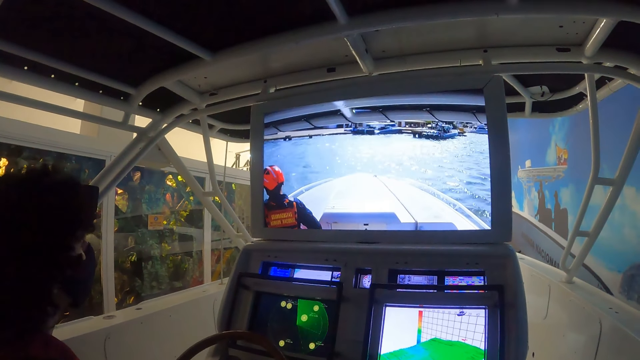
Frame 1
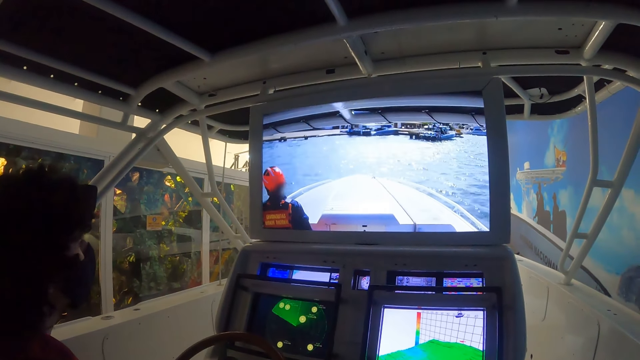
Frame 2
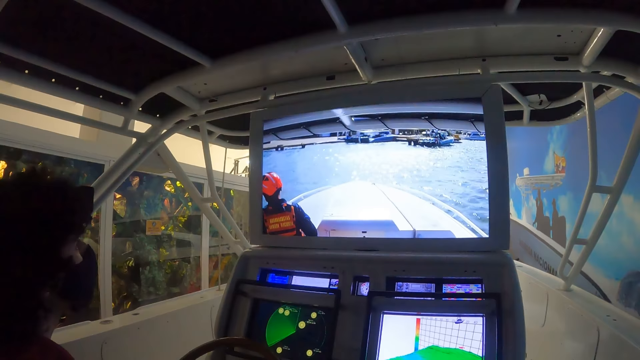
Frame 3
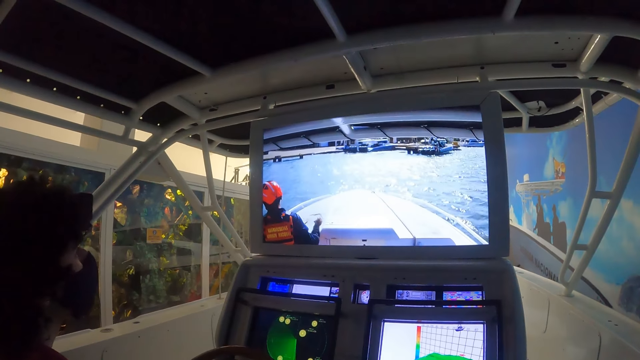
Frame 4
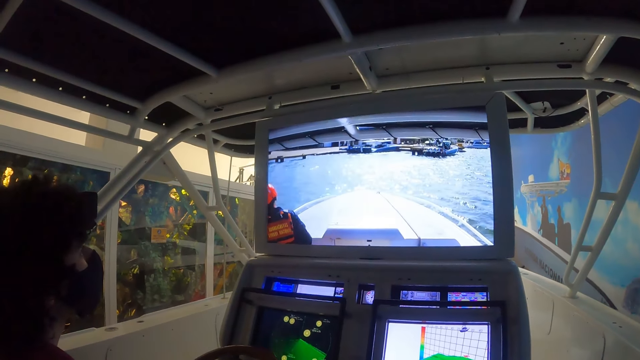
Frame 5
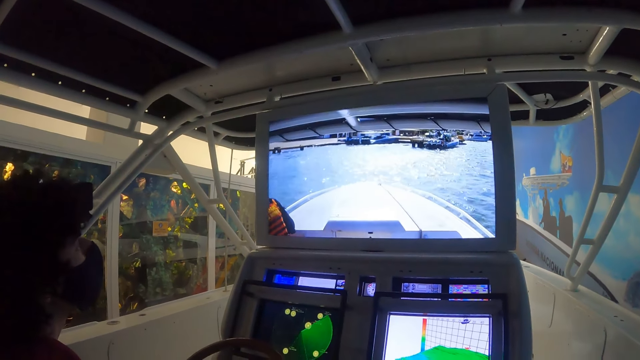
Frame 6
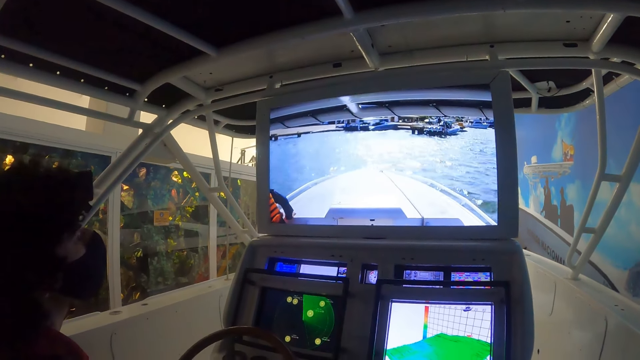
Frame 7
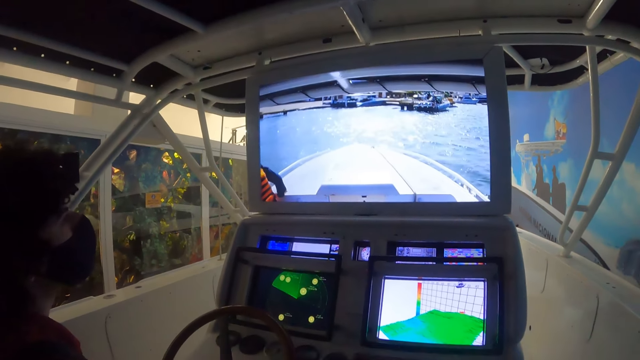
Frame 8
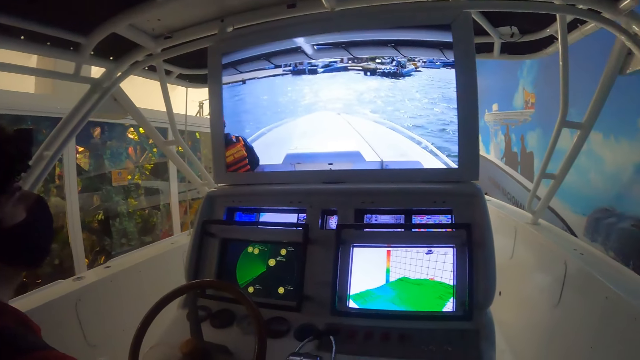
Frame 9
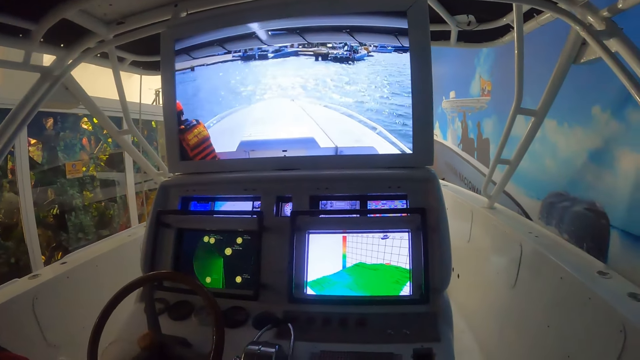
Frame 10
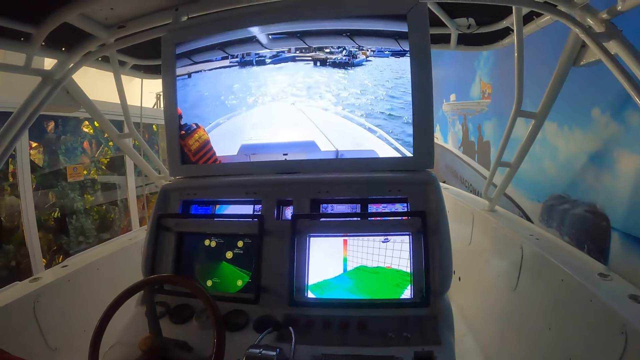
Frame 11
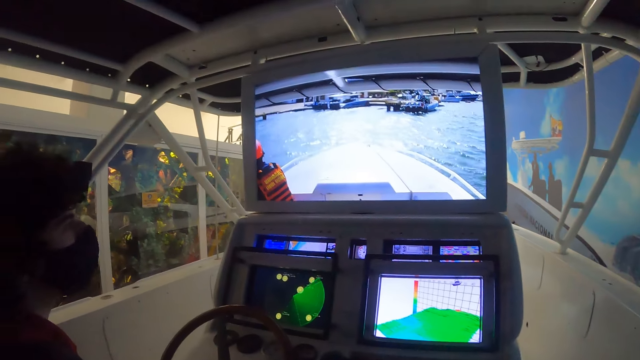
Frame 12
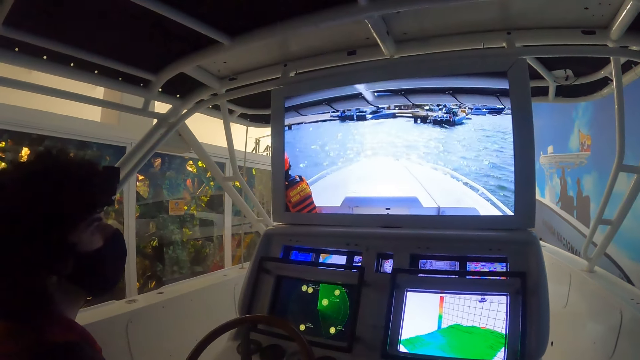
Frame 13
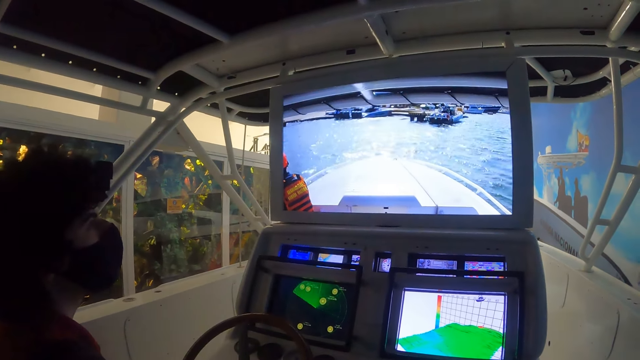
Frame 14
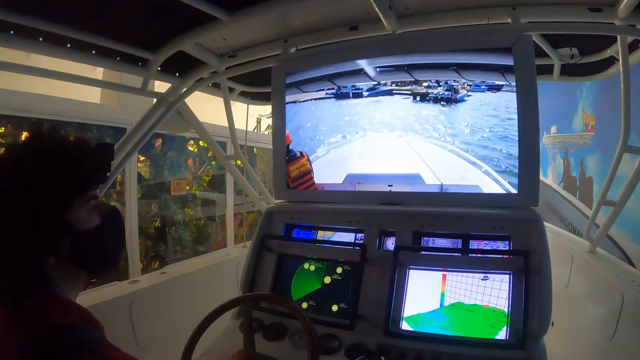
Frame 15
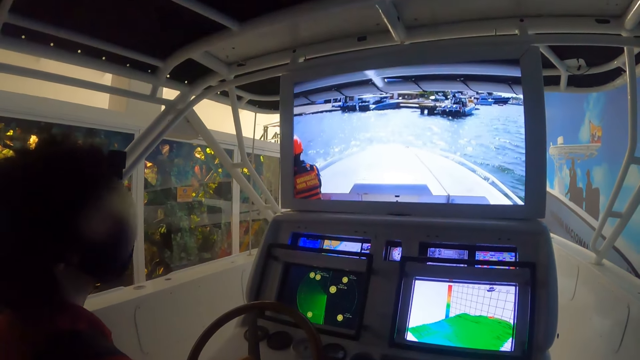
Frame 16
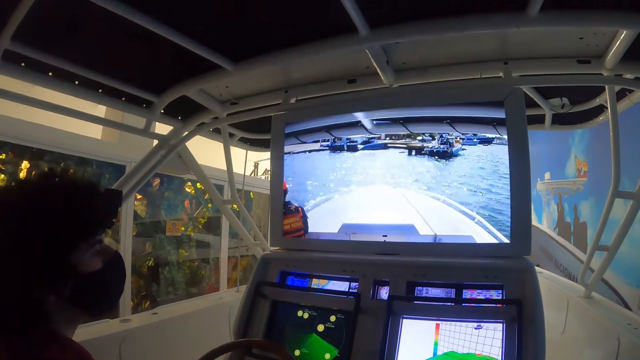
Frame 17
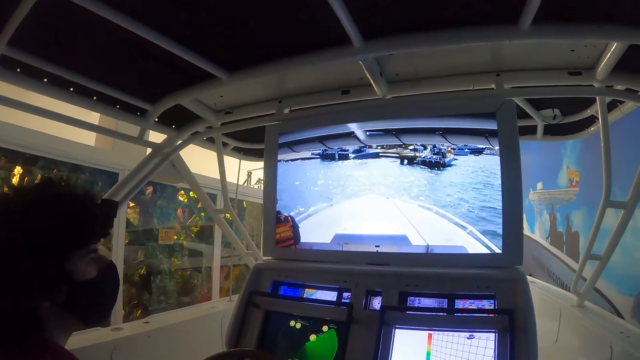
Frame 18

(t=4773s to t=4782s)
The camera wearer sails a ship on the sea water.

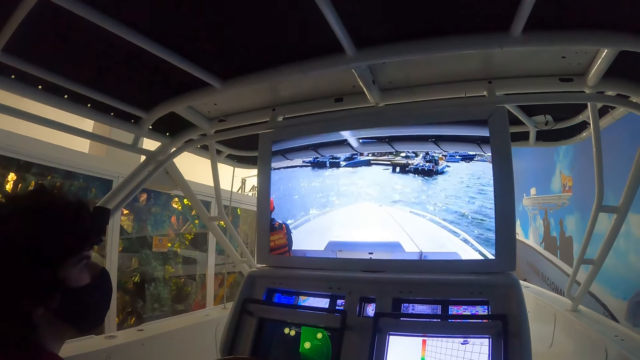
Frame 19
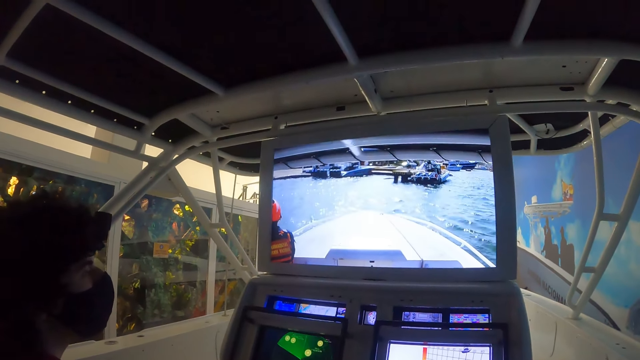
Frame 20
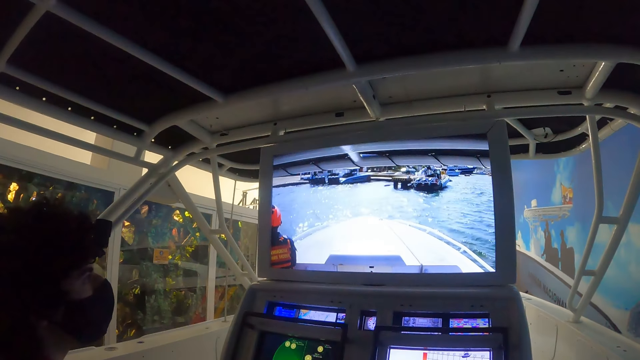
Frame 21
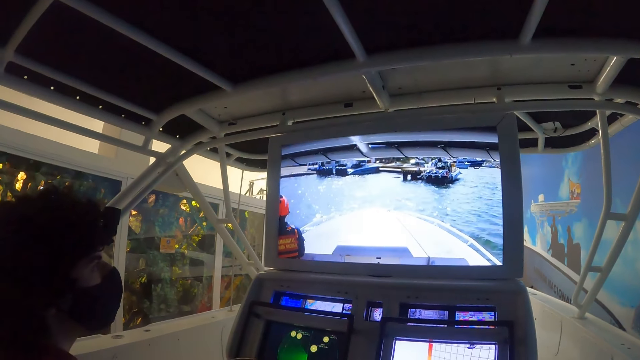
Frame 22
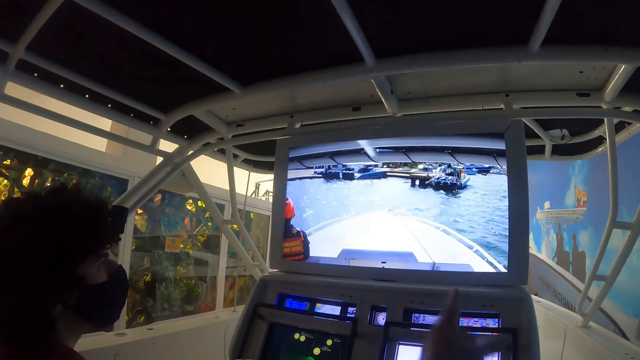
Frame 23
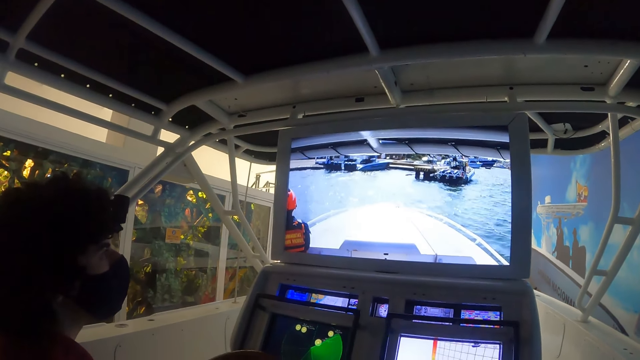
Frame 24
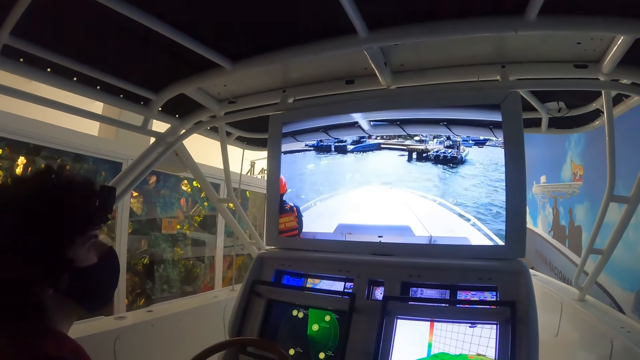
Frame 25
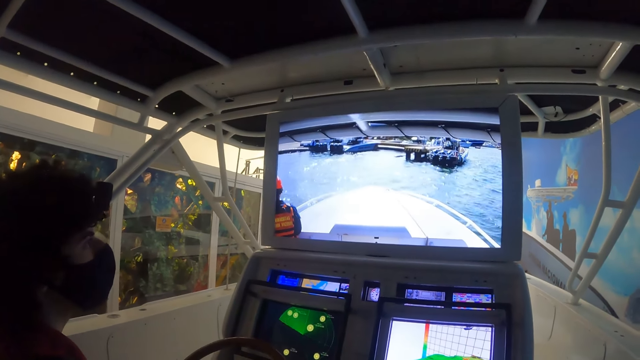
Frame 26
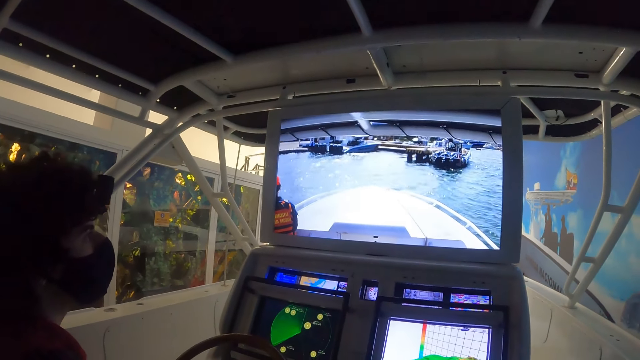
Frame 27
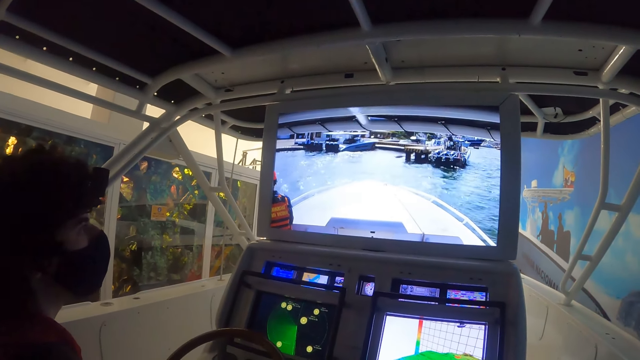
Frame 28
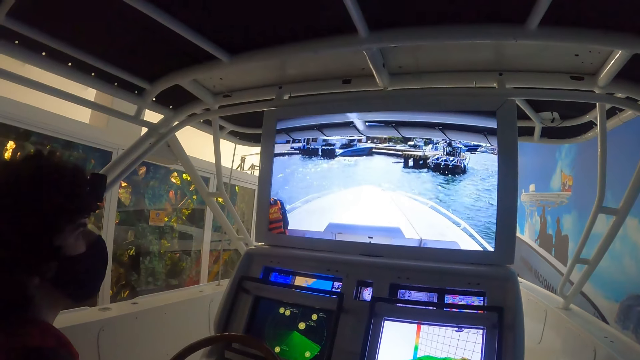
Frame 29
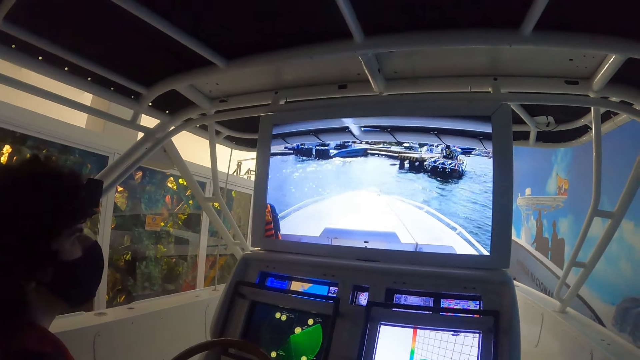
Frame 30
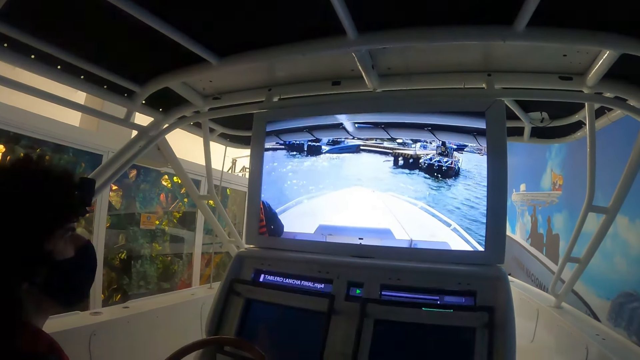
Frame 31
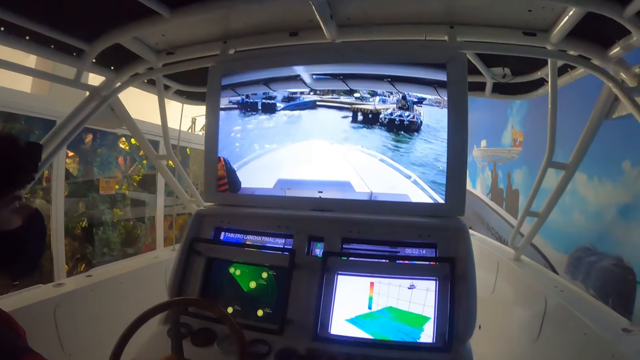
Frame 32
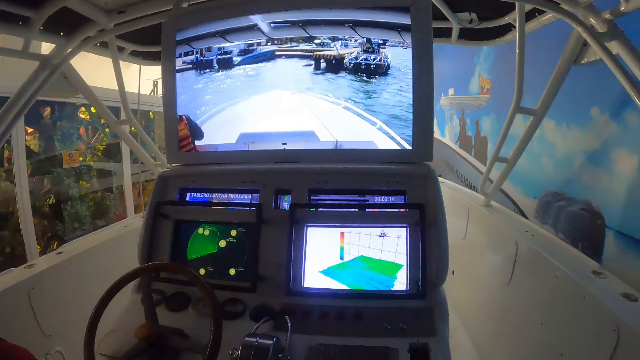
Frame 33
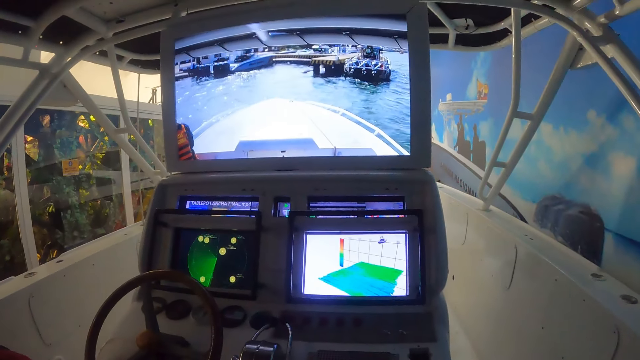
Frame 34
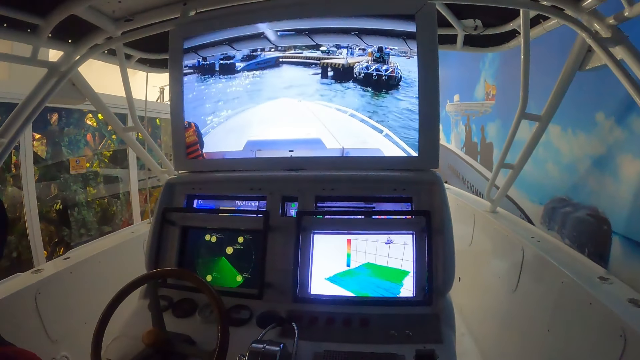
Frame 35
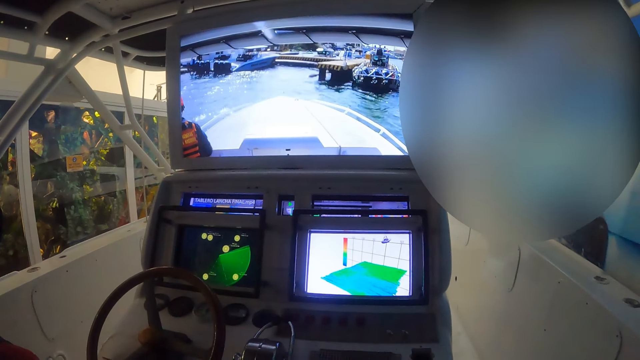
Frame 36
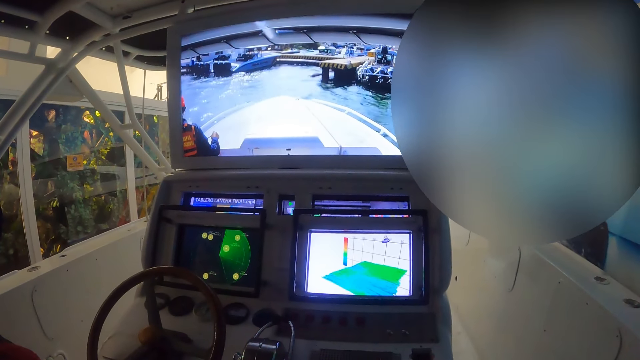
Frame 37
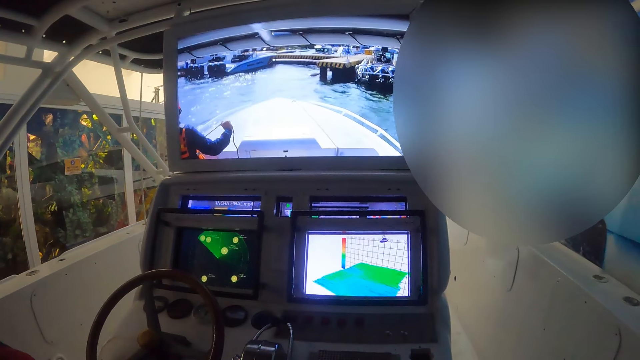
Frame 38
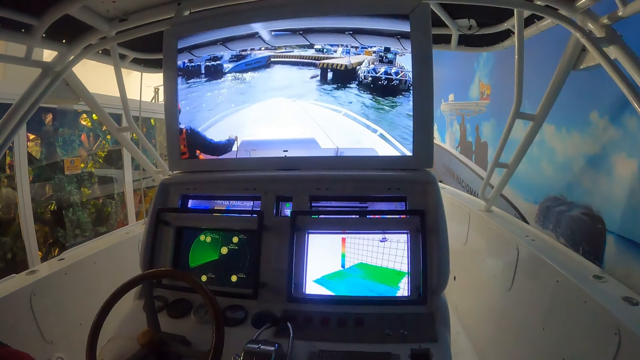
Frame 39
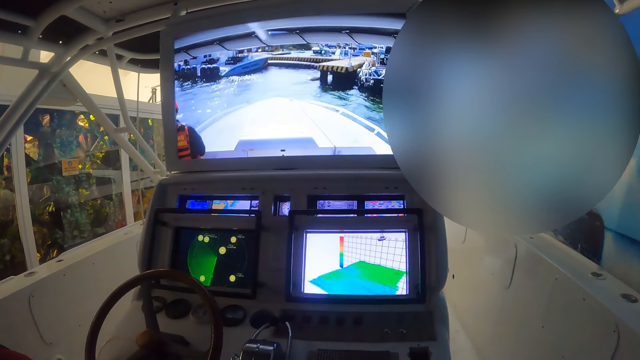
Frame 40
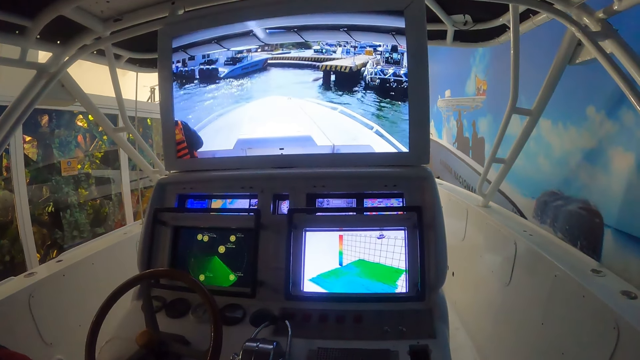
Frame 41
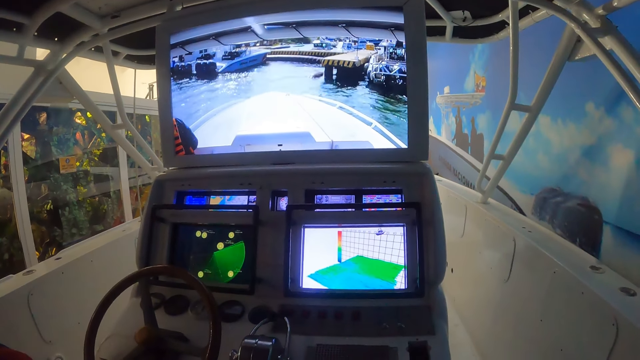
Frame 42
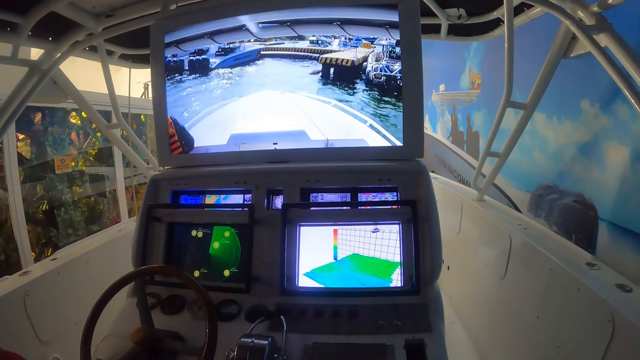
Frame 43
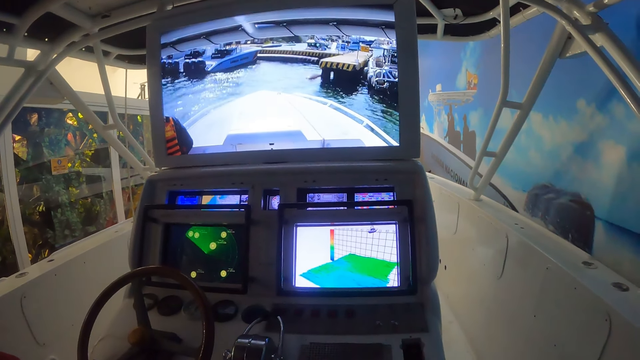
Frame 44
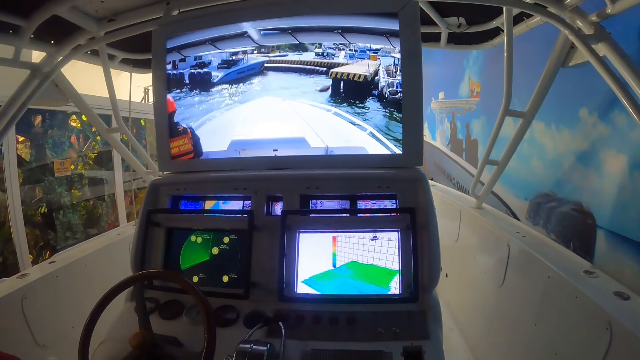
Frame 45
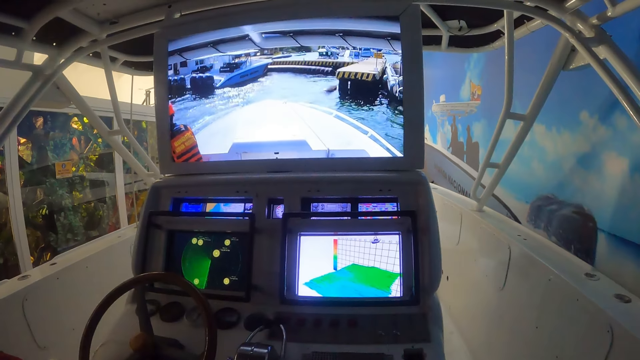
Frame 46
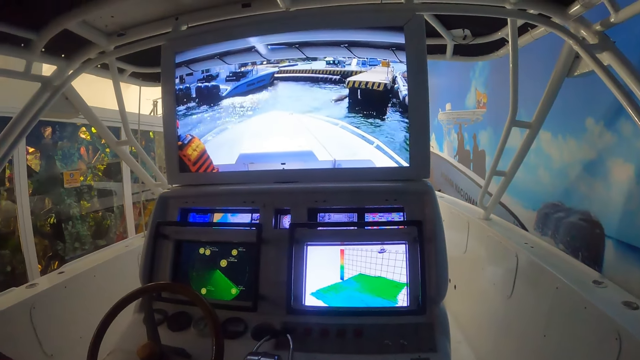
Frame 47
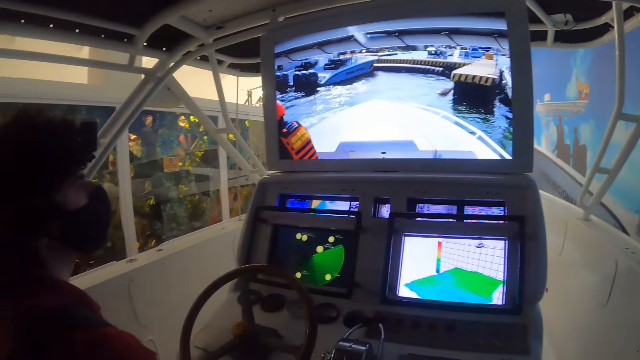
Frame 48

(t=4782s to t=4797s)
The camera wearer signals with the hand. They point at the sea water. They sail a ship on the sea water. They look around.
